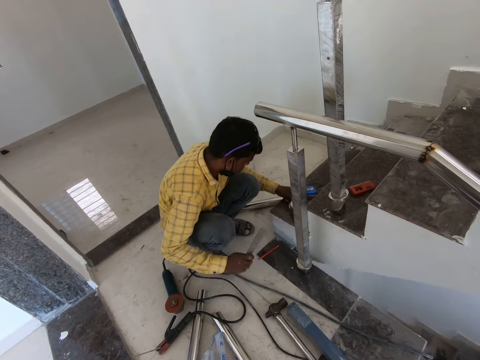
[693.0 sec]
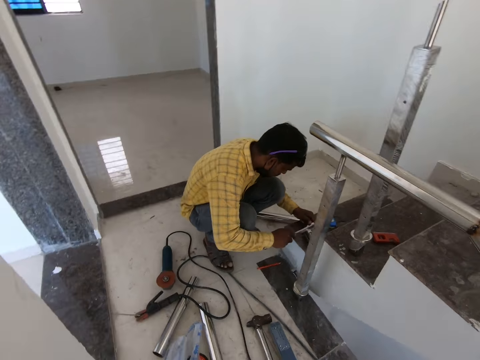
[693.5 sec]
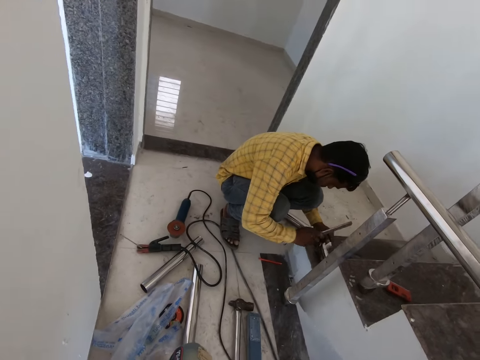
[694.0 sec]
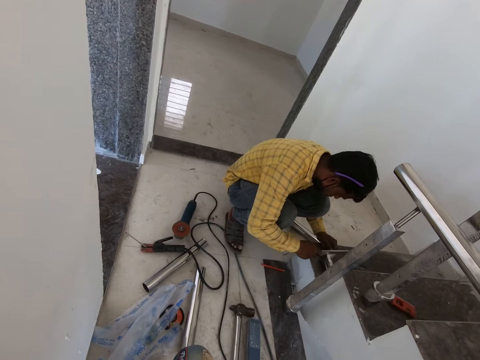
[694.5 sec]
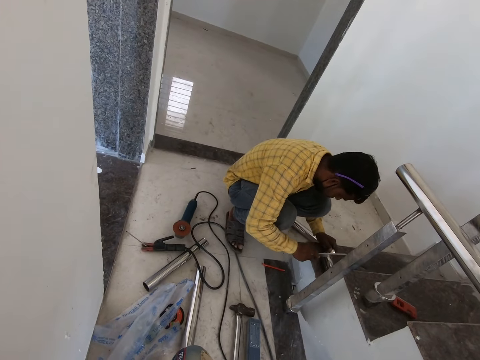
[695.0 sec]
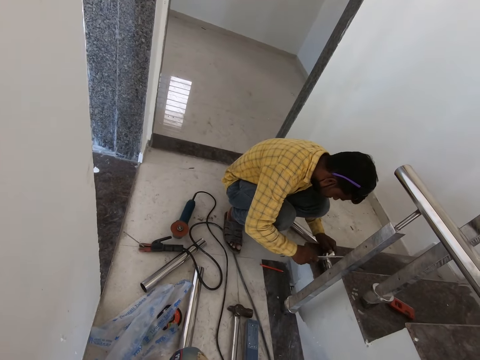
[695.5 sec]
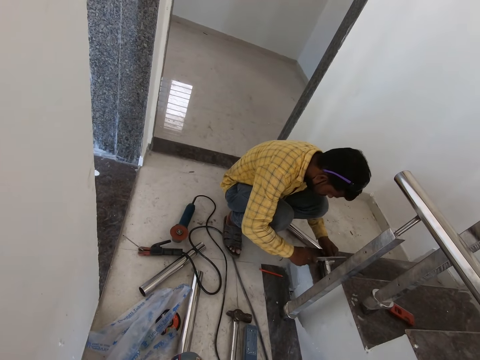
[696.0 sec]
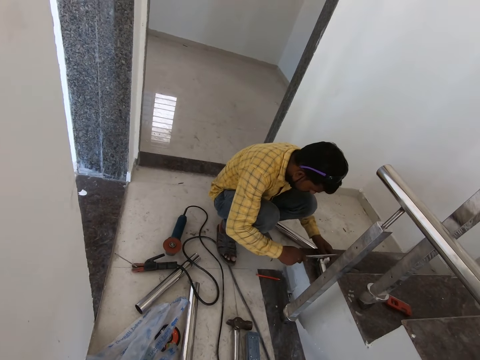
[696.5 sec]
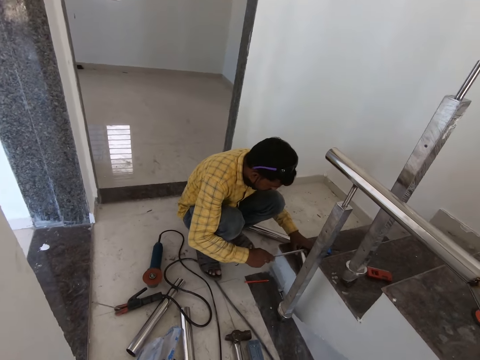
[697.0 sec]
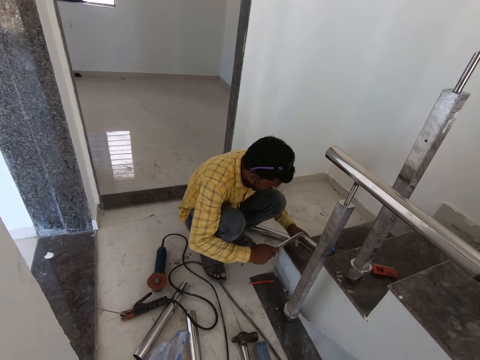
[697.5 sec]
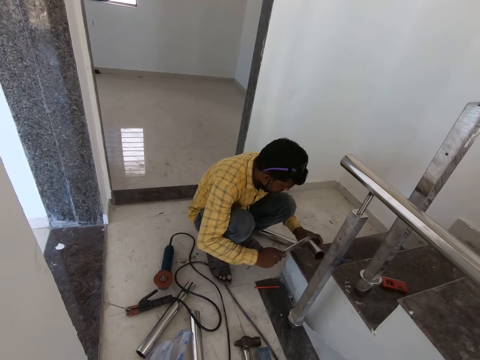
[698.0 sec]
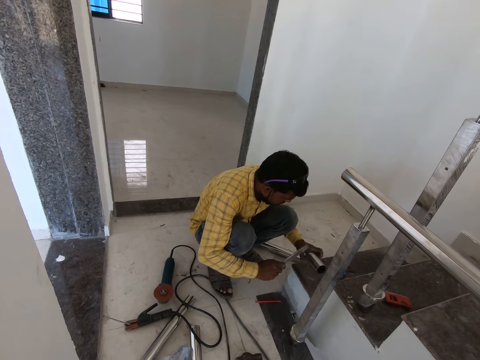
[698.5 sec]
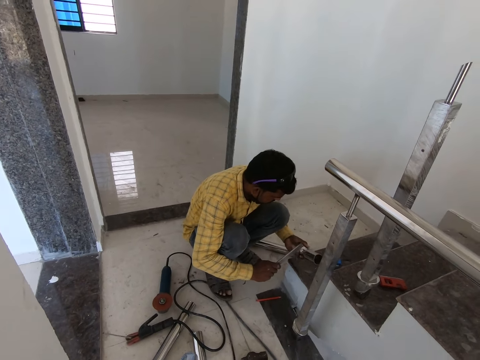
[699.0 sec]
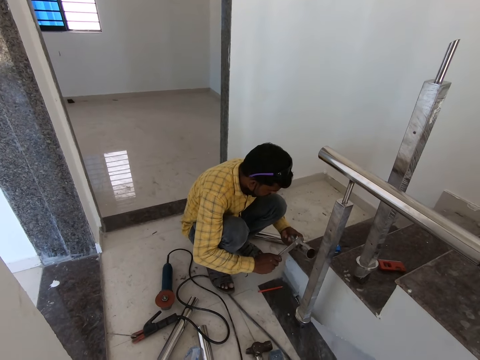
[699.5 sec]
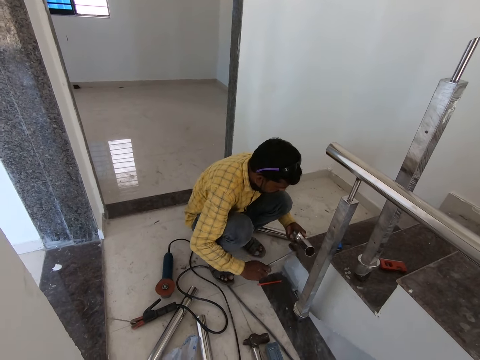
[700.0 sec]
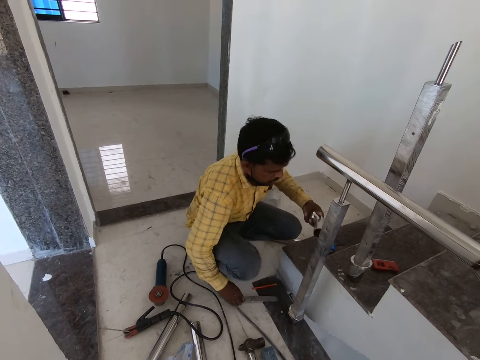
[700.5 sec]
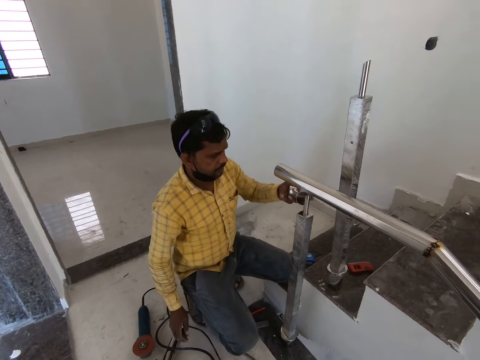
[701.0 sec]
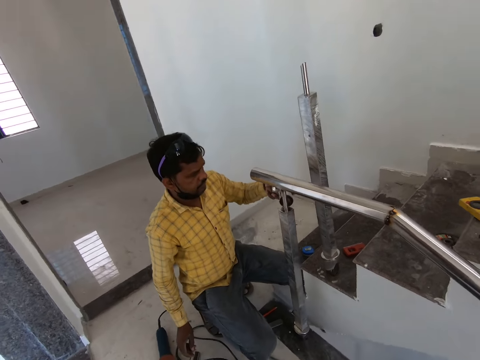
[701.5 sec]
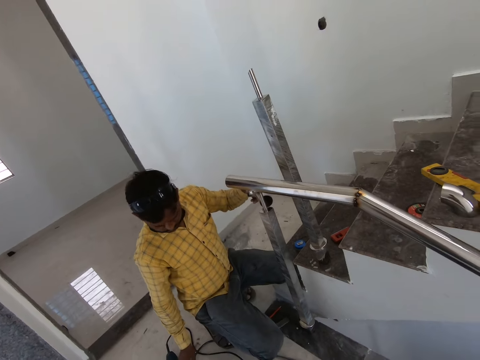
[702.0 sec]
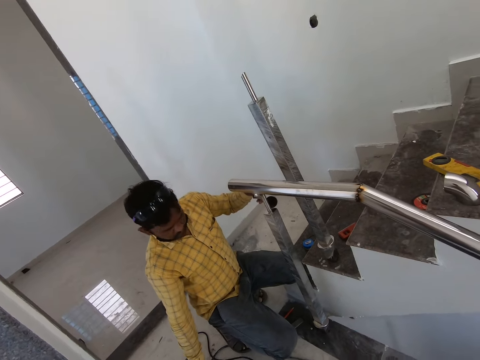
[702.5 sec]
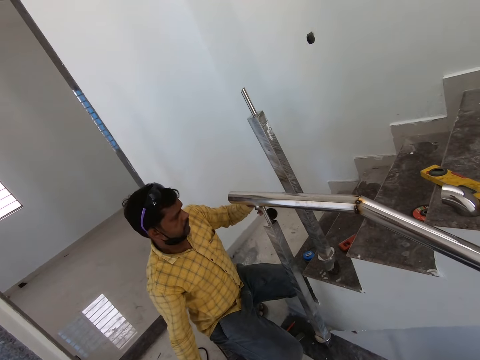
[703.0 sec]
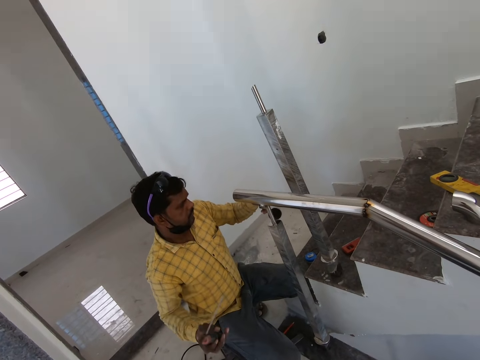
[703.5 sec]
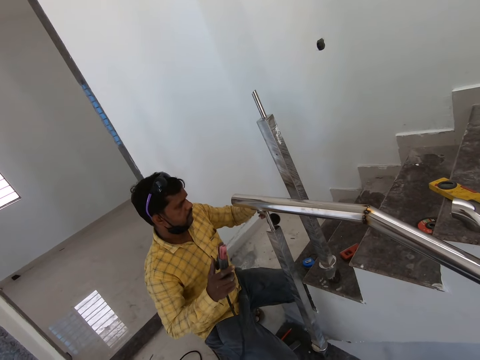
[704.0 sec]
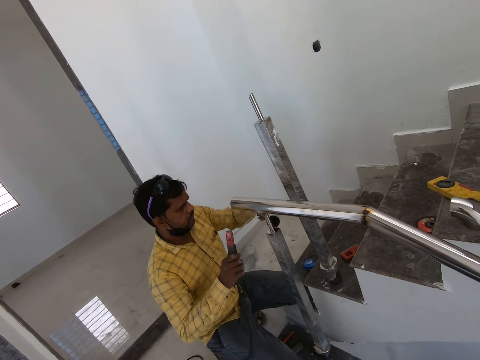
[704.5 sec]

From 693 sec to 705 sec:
A man picks up a metal. The man hits the metal. The man looks at the metal. The man hits the metal. The man hits the metal again. The man drops the metal on the floor. The man joins metals with hands. The camera wearer looks at the man.

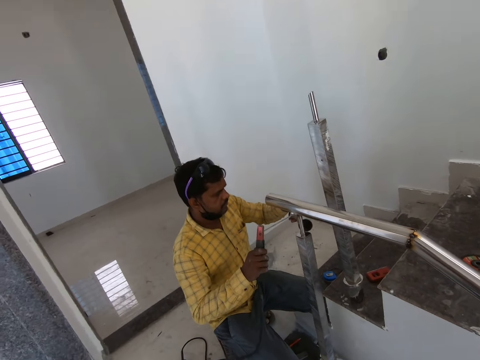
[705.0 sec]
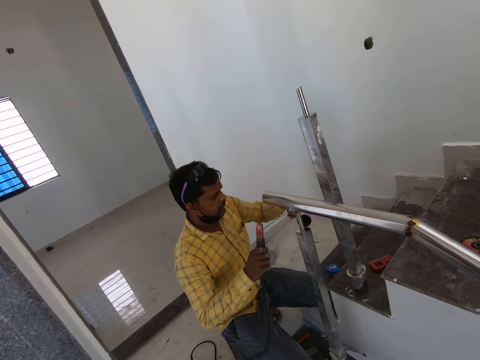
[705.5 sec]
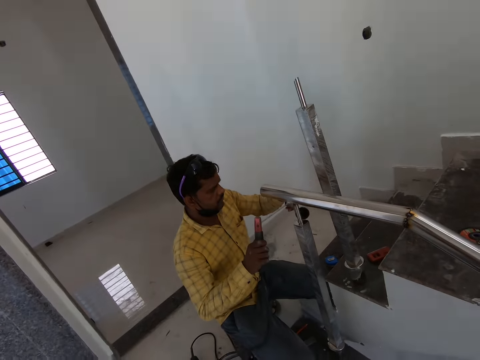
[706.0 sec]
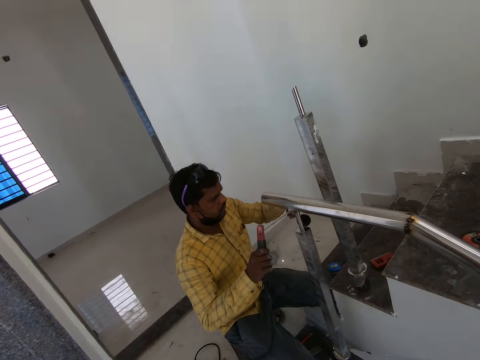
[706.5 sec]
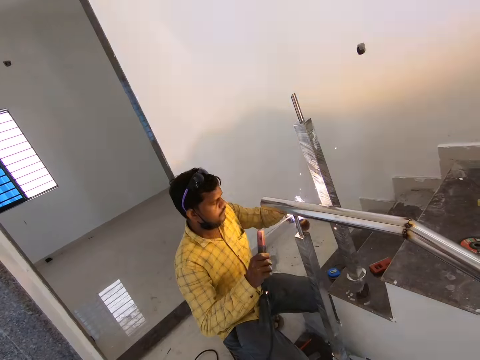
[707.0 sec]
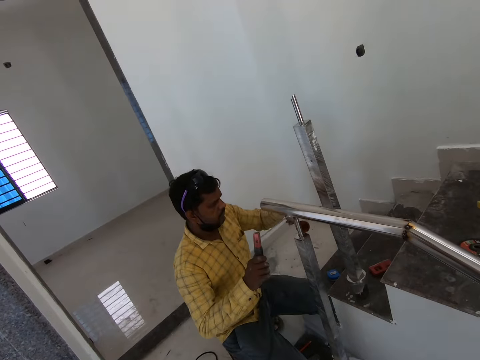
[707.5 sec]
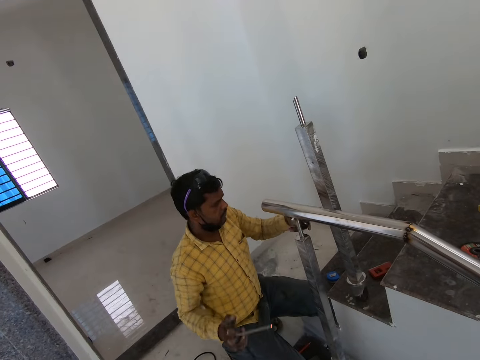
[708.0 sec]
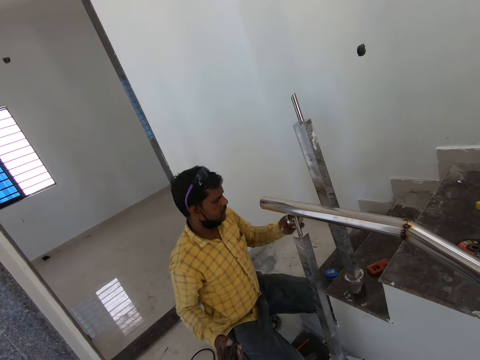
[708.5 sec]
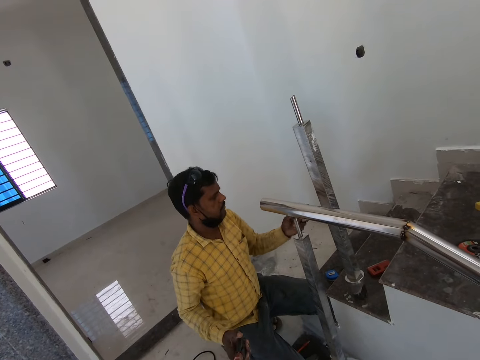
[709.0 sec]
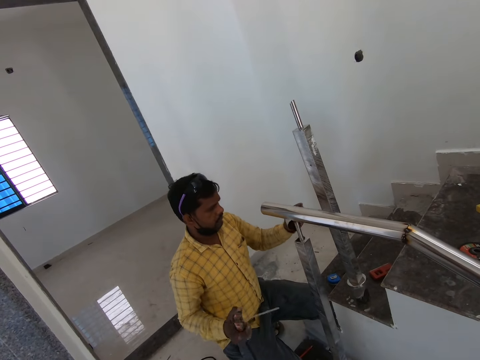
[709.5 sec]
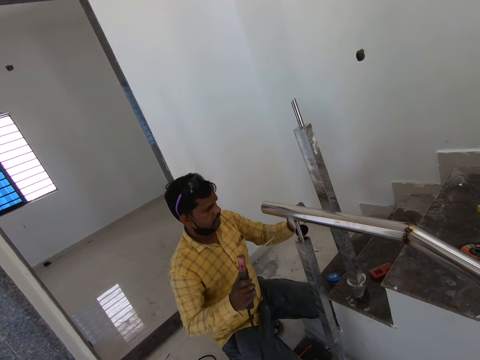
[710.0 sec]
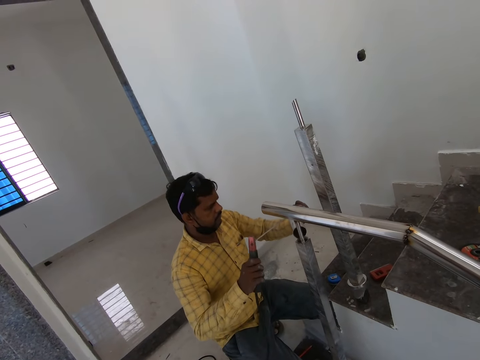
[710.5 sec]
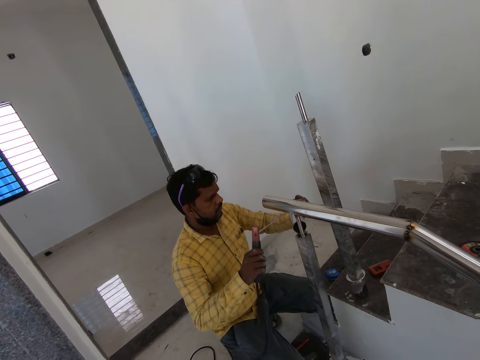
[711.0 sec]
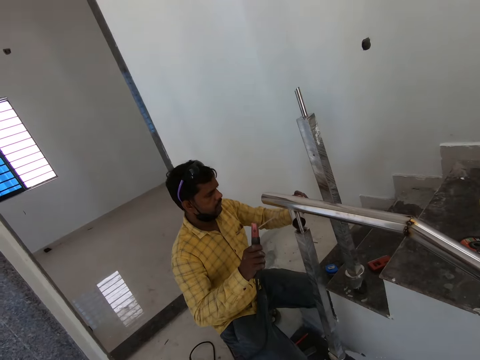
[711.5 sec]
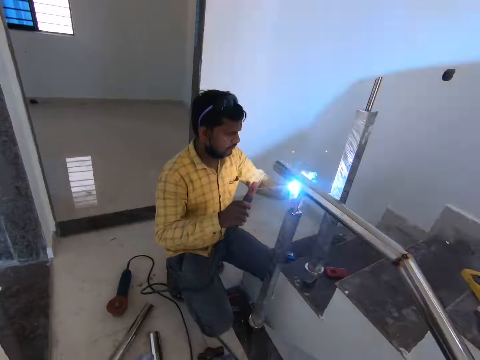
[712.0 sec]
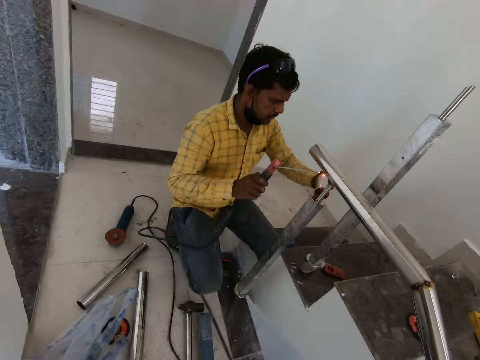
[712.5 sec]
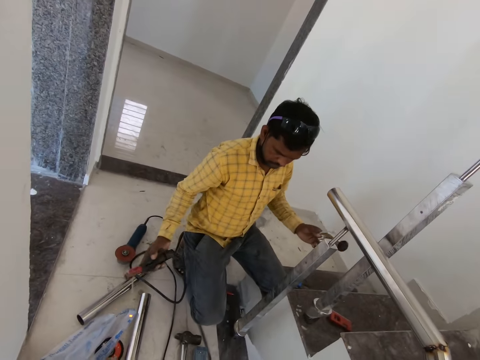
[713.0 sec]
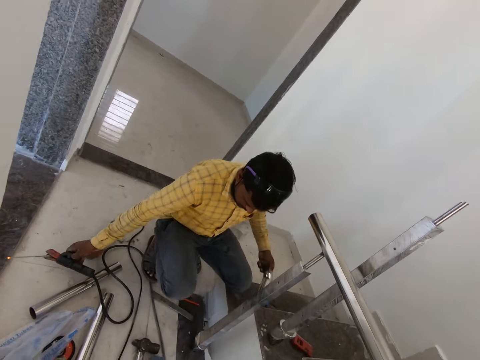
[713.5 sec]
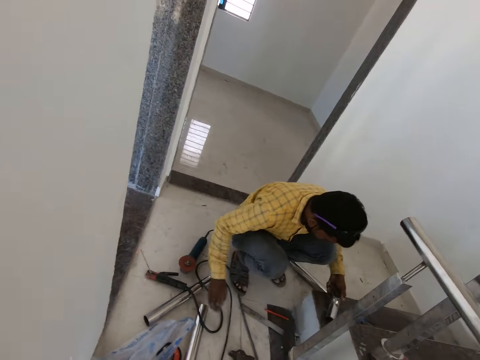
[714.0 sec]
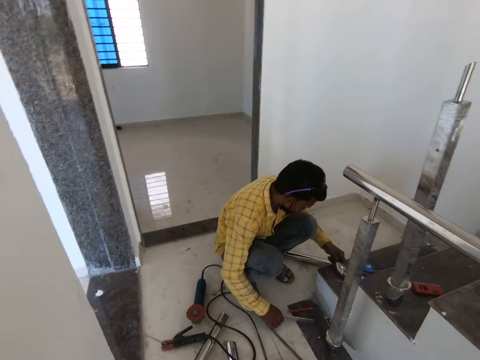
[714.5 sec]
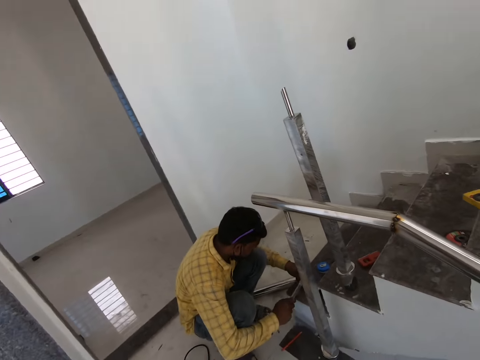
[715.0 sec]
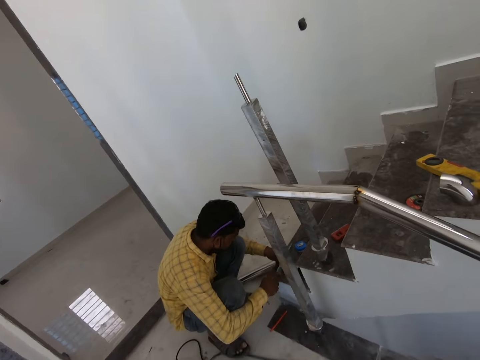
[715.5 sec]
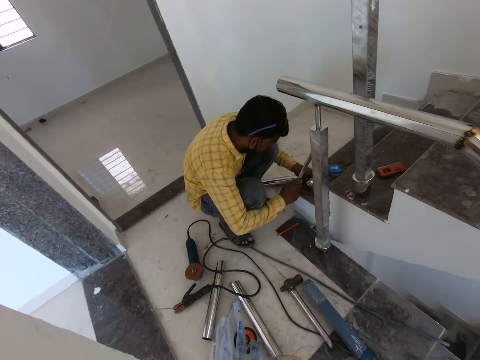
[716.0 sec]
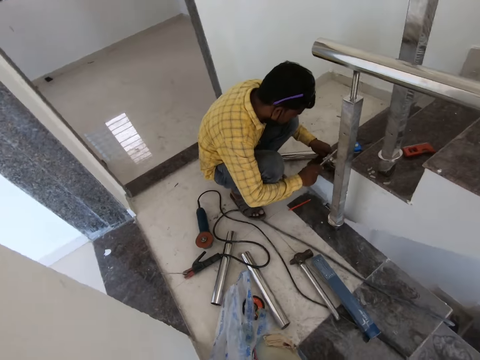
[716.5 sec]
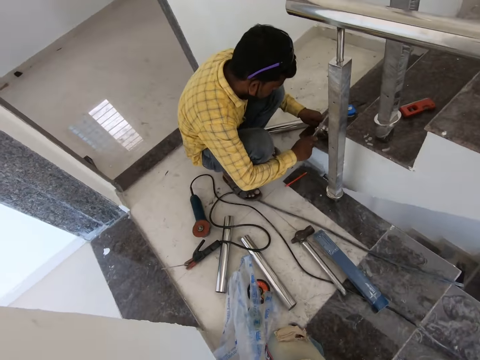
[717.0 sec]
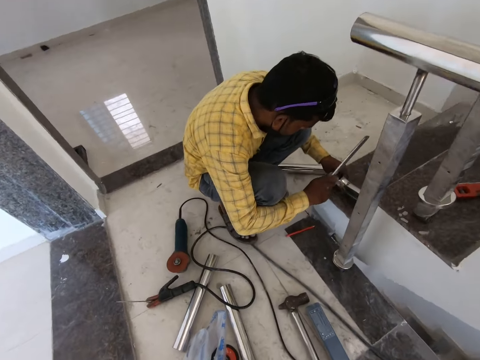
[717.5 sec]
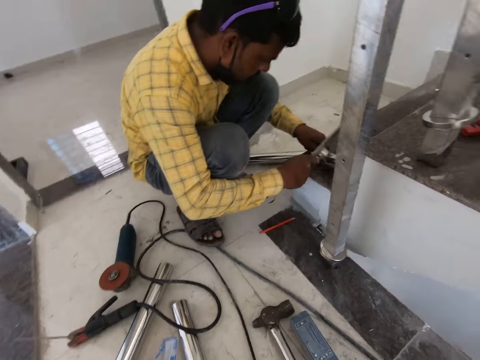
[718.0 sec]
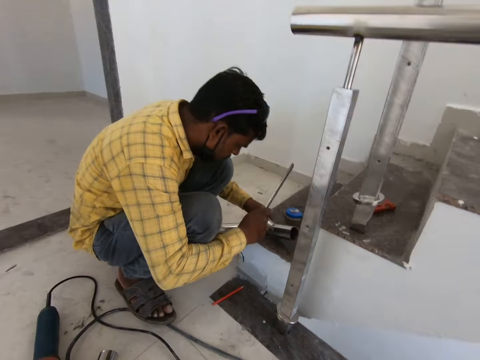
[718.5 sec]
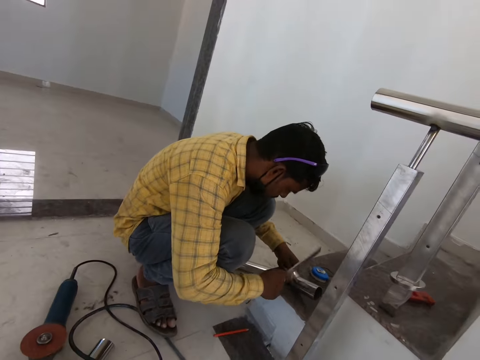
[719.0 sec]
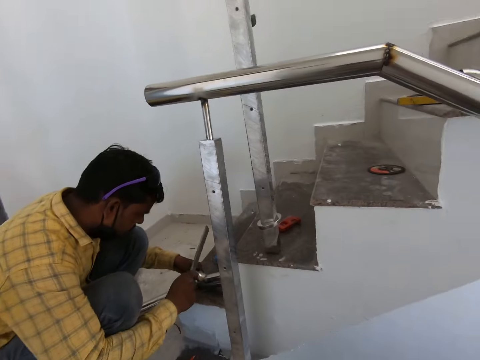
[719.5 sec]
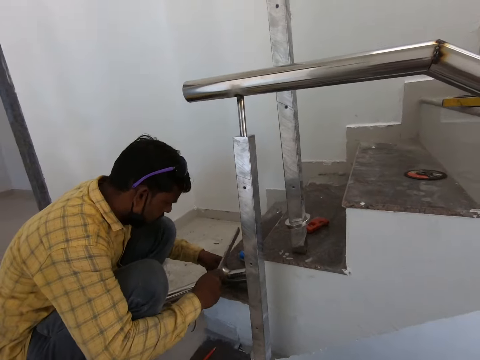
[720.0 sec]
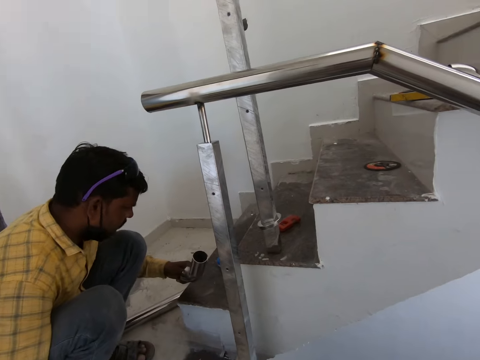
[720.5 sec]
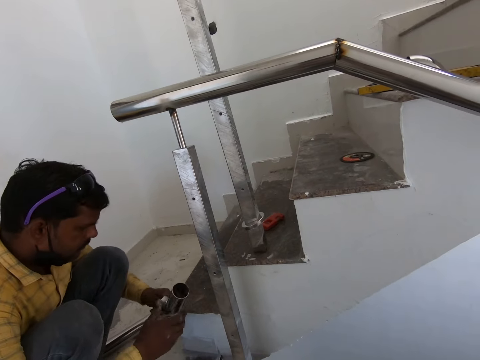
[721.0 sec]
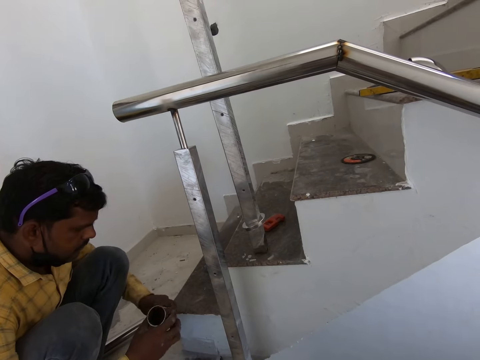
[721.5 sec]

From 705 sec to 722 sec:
A man holds a welding machine. The man welds the metal. The man looks at the metal. The man holds the welding machine. The man turns the metal. The man welds the metal. The camera wearer looks at the man. The man puts the welding machine on the floor. The man picks up a metal. The man hits the metal. The camera wearer looks at the man. The man hits the metal. The camera wearer looks at a grinding wheel.
